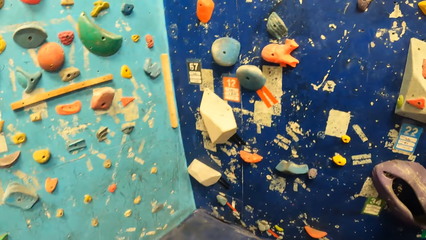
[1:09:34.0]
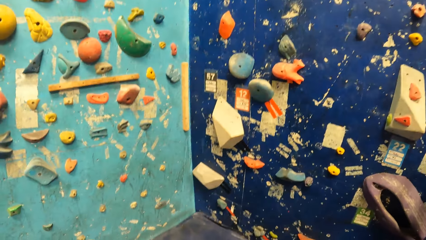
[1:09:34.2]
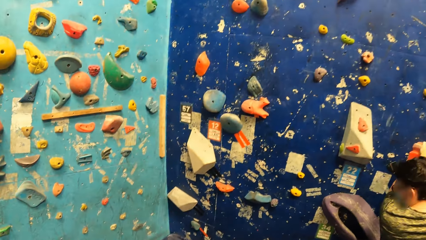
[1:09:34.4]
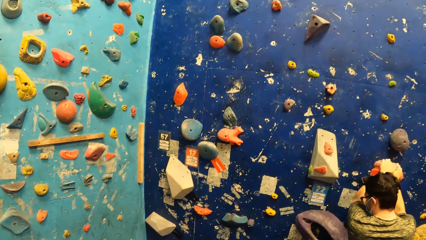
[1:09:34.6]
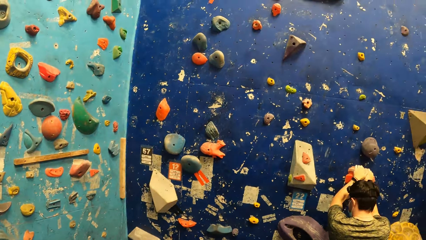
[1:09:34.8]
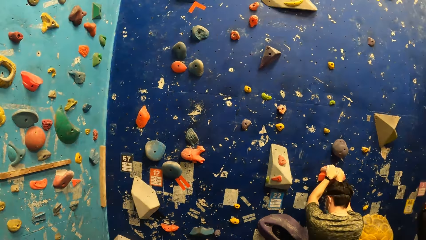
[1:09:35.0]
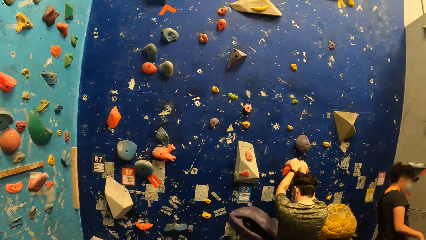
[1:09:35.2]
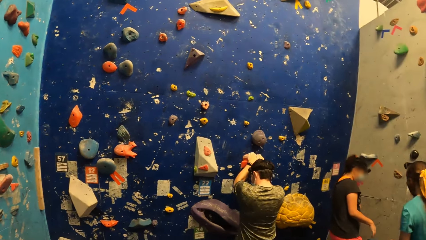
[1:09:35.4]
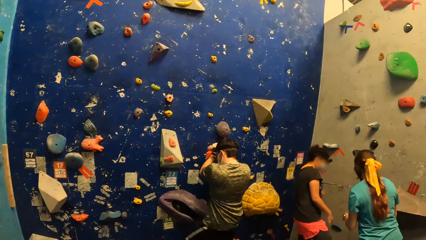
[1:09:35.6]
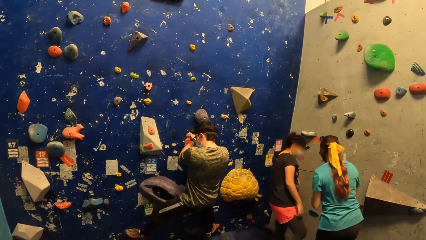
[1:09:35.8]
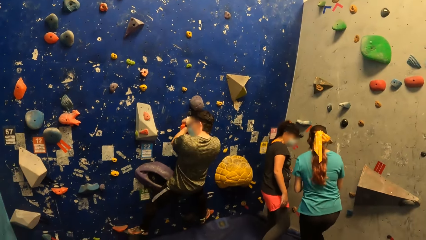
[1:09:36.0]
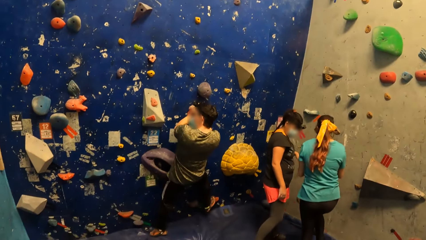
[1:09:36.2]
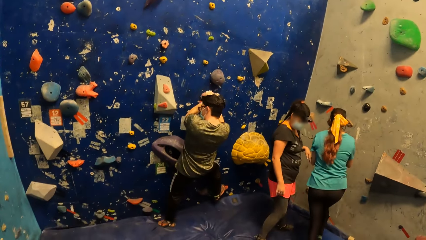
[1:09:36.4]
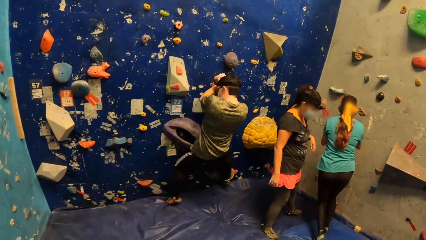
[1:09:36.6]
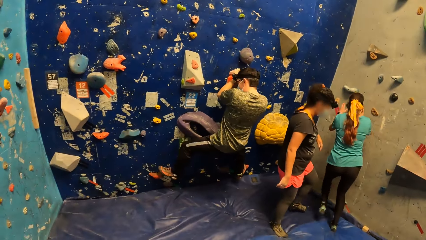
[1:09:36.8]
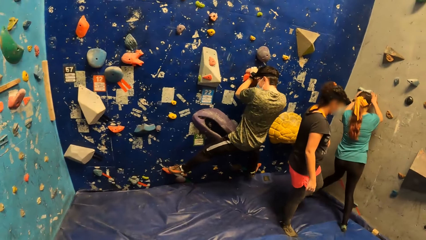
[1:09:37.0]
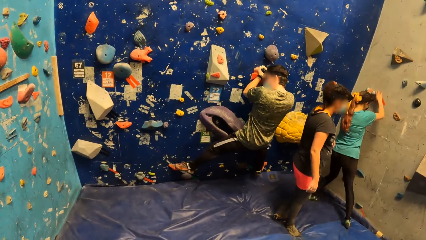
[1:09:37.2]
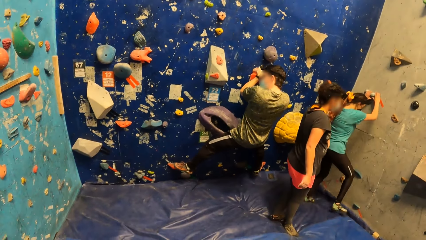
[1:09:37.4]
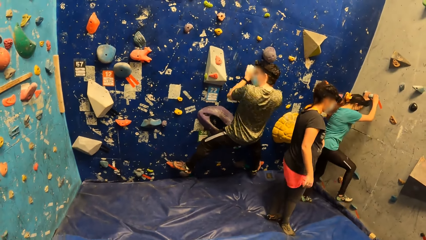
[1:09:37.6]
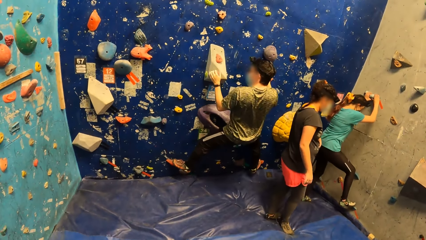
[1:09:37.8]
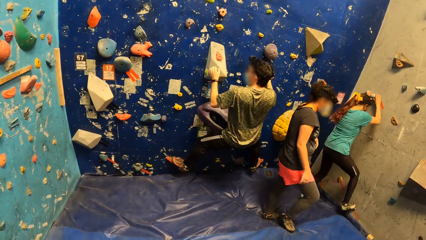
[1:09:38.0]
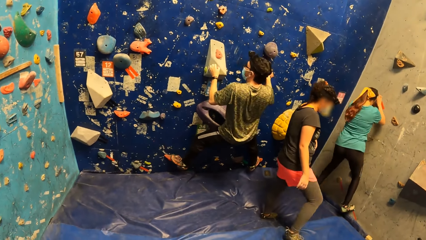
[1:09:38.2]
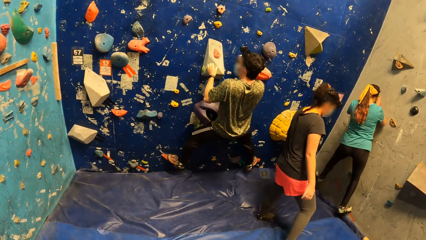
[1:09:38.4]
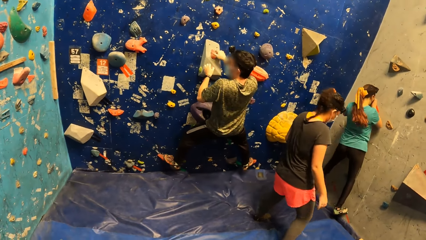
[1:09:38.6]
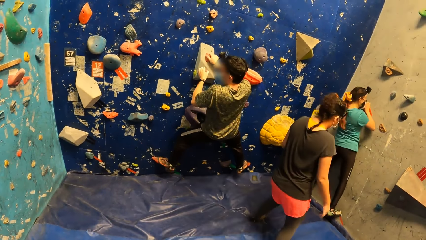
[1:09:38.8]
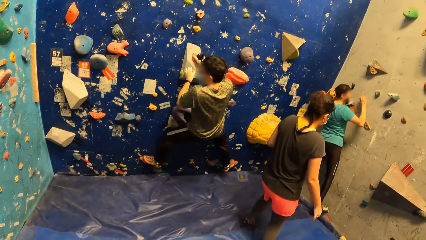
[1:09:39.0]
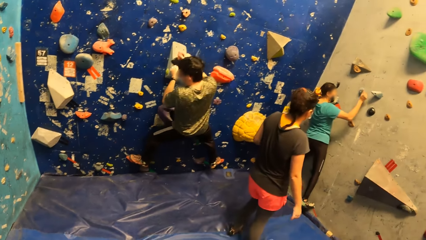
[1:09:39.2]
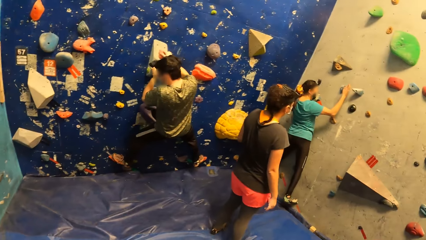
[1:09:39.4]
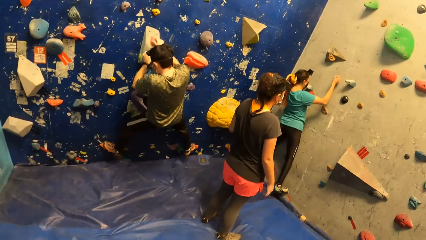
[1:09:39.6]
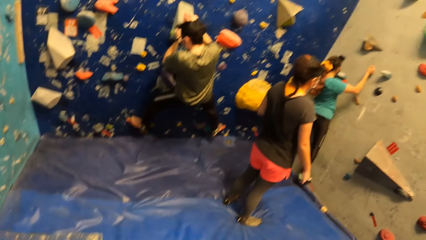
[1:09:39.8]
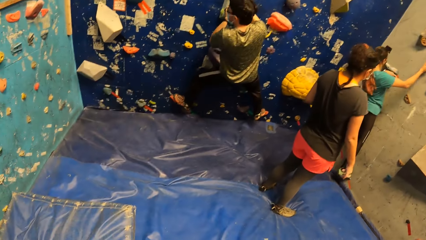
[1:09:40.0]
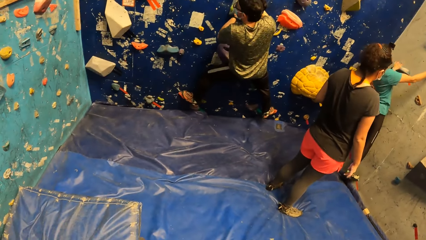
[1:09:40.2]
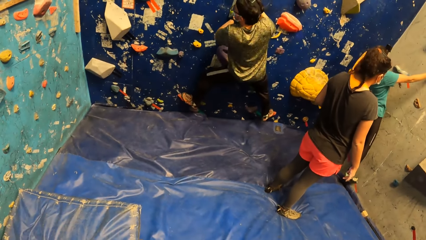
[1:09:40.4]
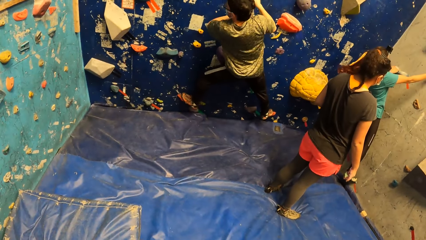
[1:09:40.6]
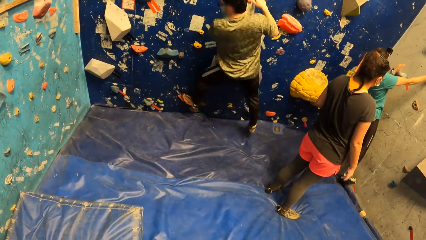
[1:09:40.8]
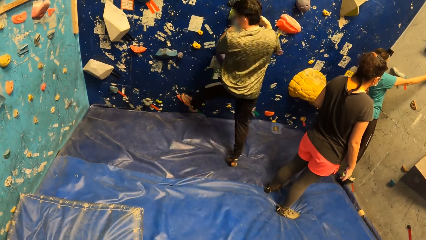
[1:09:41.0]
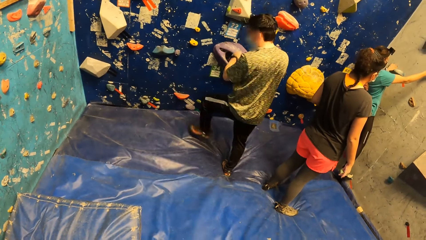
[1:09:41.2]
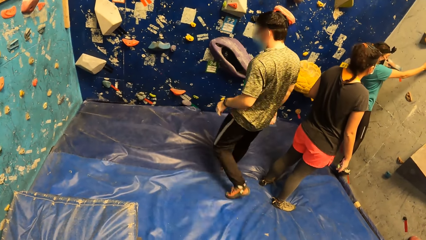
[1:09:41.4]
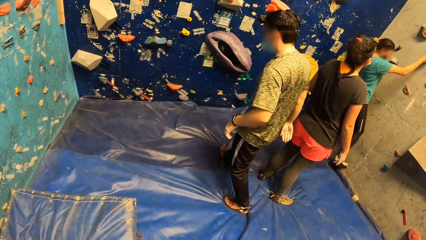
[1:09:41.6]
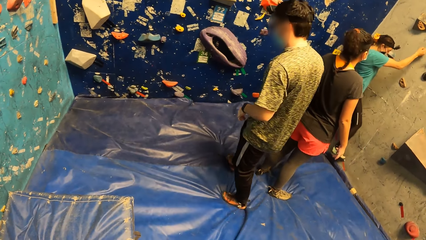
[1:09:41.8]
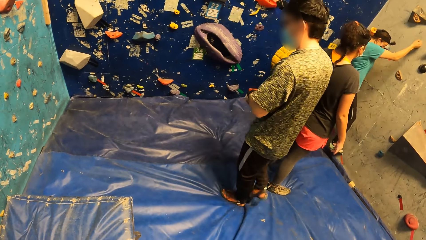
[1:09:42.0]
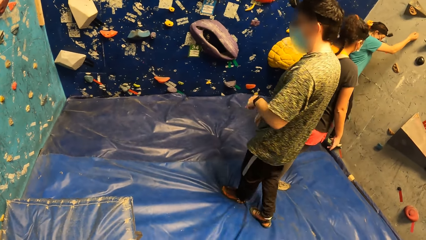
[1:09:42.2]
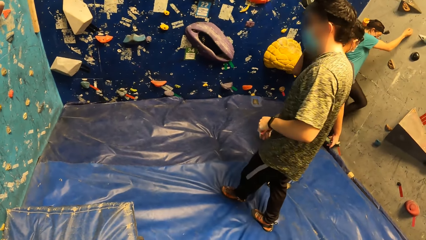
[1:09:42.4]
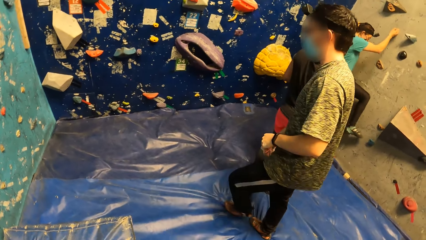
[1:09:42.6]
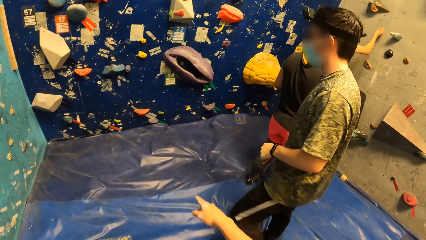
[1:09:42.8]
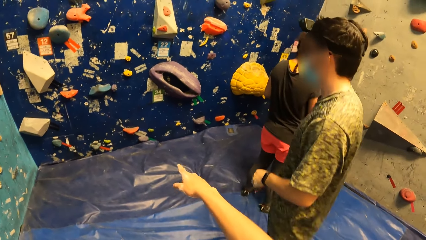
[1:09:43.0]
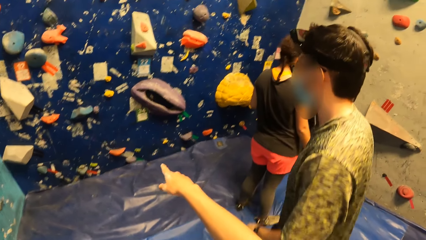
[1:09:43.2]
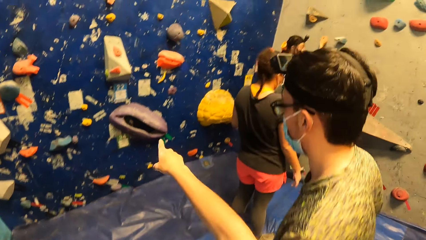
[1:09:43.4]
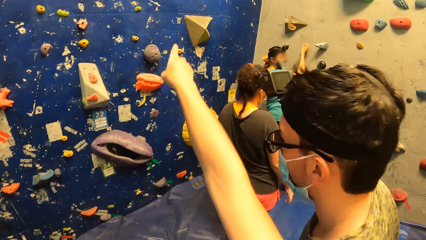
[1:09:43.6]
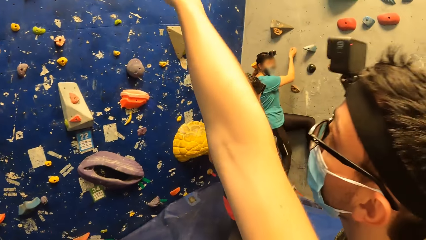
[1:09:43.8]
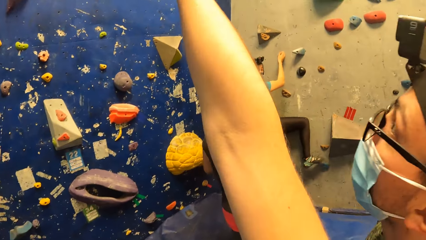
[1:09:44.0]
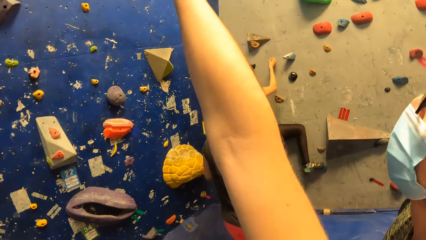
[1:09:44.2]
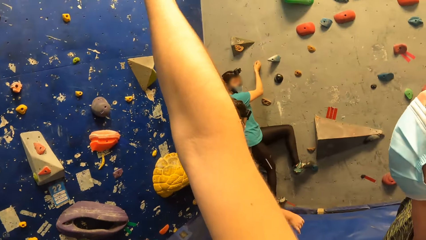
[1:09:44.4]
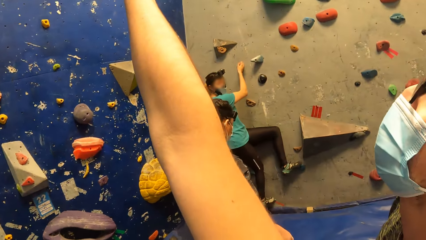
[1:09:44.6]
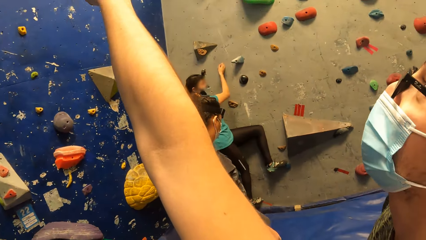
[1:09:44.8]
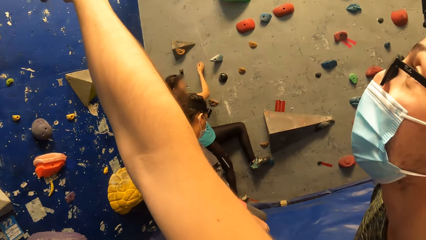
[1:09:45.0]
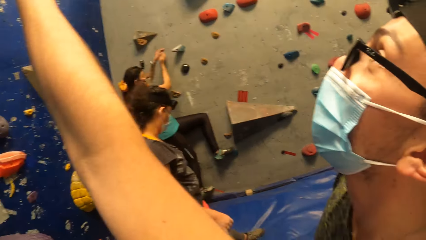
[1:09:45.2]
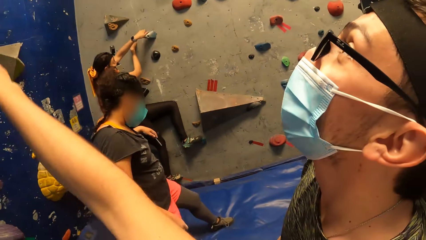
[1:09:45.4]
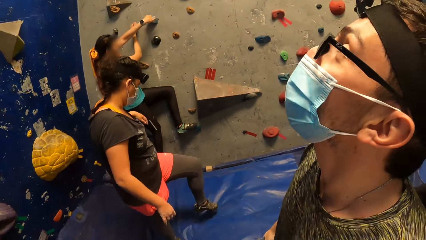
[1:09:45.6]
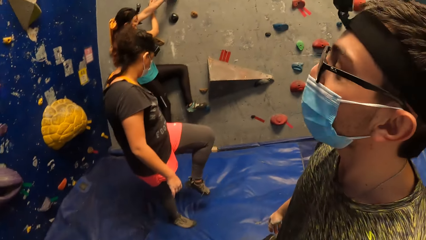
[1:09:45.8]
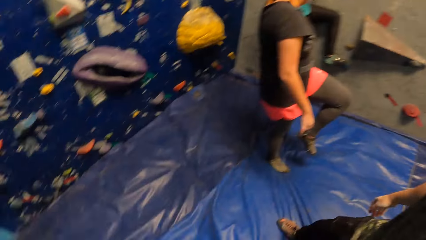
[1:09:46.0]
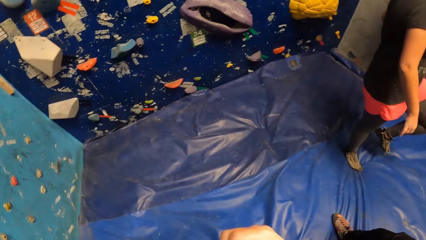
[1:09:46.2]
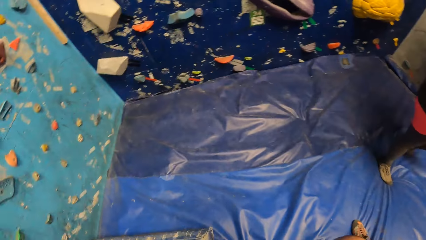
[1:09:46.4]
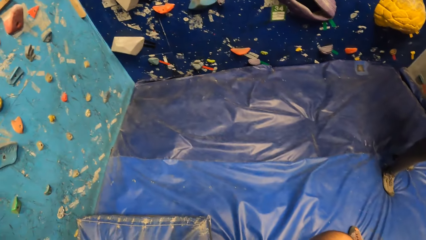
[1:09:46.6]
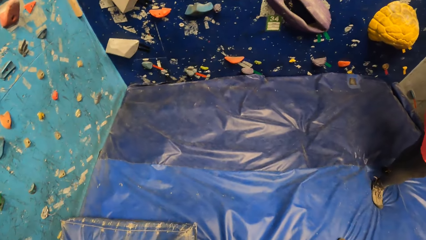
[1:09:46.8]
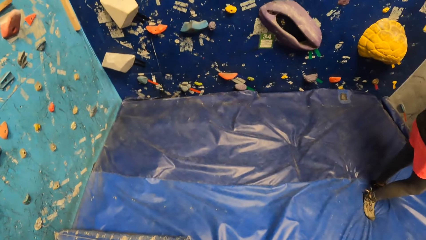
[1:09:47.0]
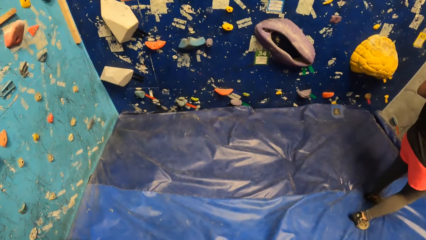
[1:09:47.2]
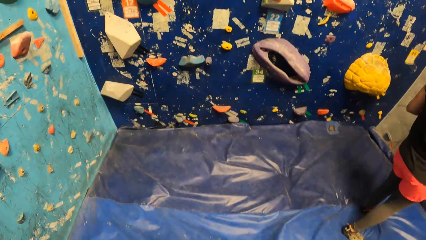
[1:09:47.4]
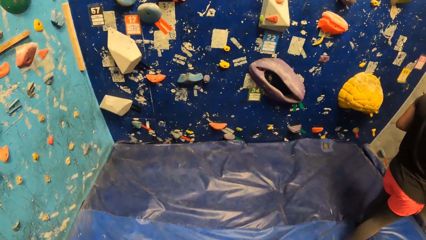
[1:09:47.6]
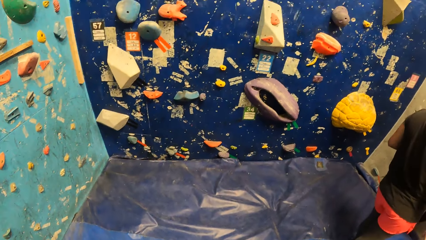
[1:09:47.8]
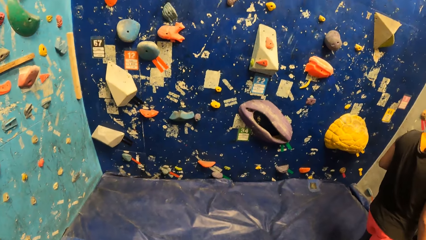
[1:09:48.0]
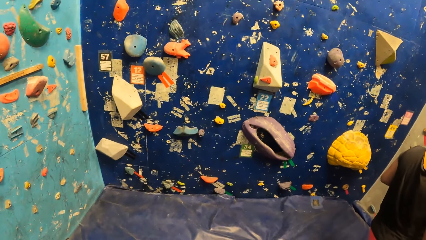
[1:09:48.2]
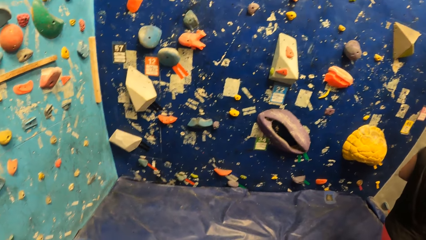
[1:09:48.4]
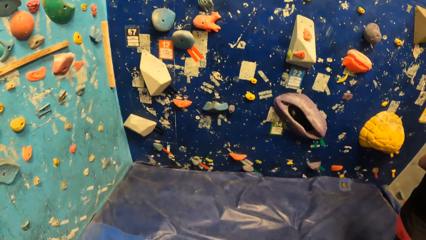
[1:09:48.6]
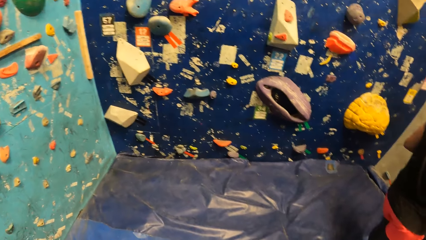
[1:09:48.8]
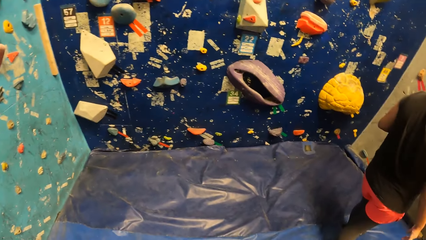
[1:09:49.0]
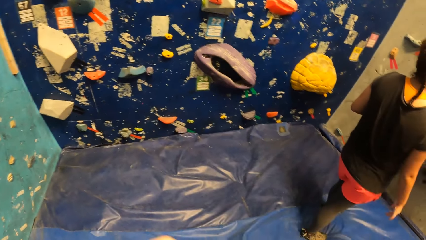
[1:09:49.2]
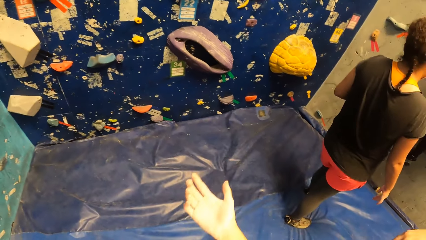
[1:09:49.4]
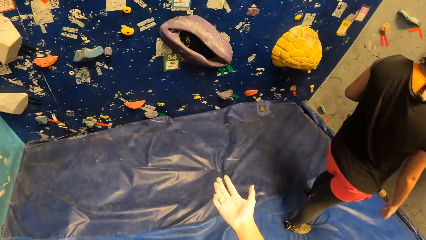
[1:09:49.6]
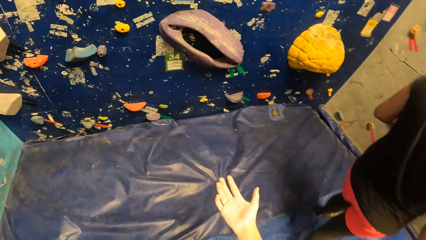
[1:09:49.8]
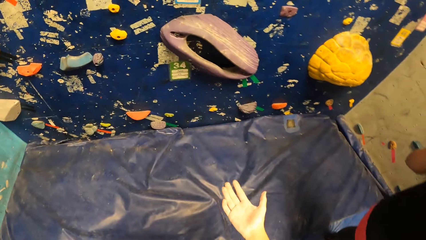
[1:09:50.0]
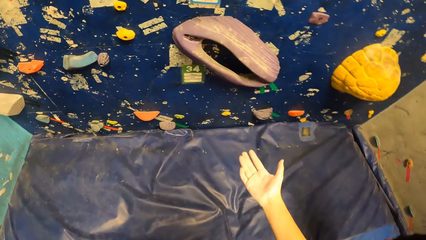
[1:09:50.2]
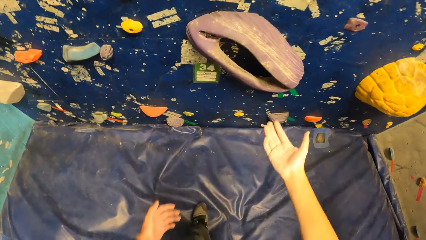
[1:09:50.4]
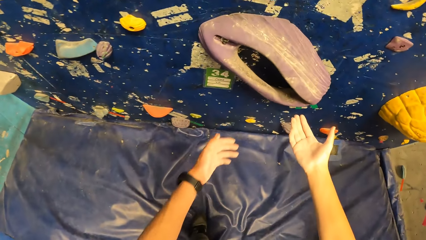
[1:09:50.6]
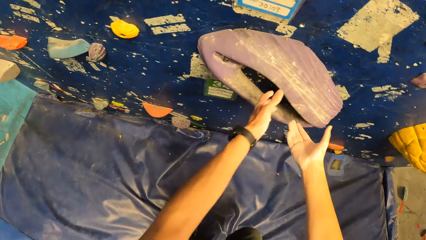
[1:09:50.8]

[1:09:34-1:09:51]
The man climbs the rock wall with both hands. The woman places both hands on the rock on the rock wall, and climbs the rock wall with both hands. The man falls from the rock wall. The camera wearer points at the rock wall with his right hand.
